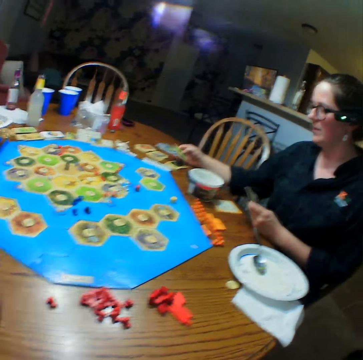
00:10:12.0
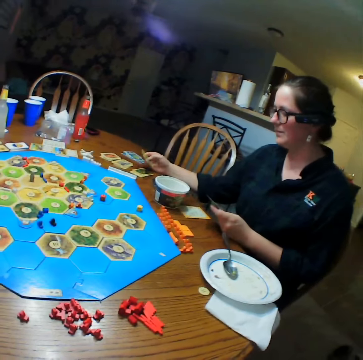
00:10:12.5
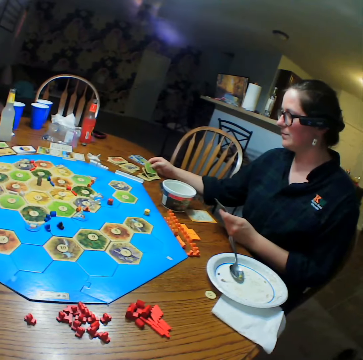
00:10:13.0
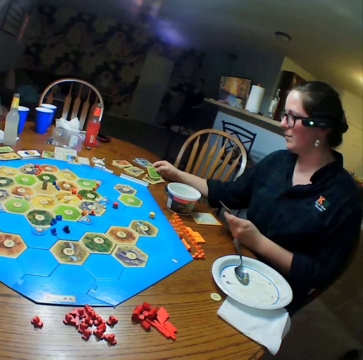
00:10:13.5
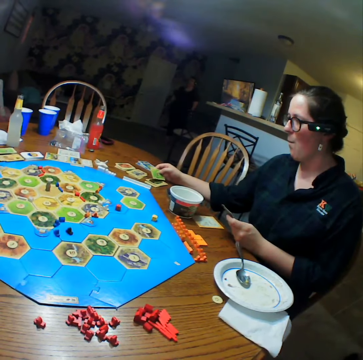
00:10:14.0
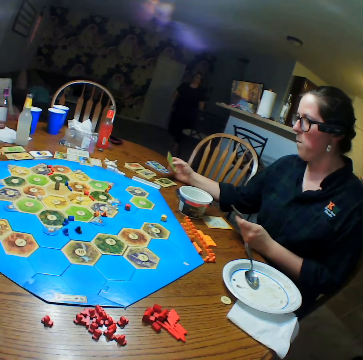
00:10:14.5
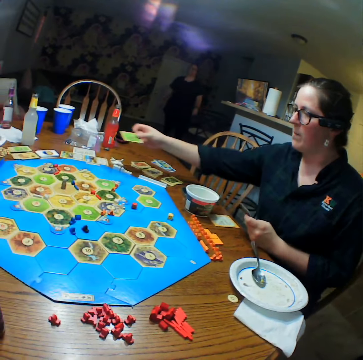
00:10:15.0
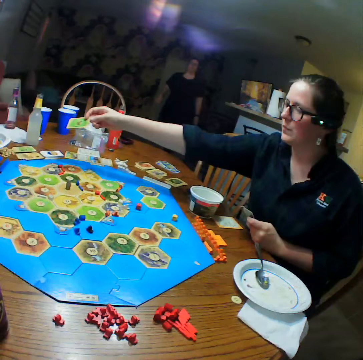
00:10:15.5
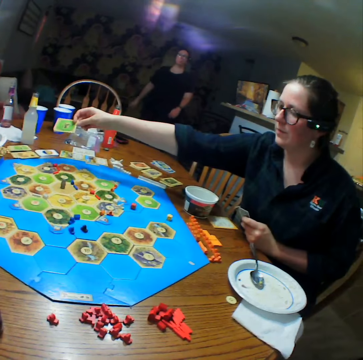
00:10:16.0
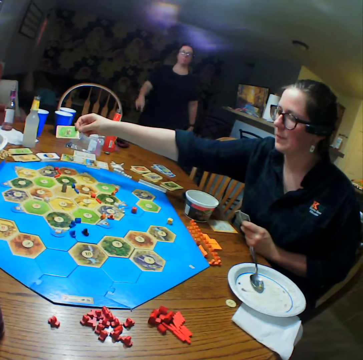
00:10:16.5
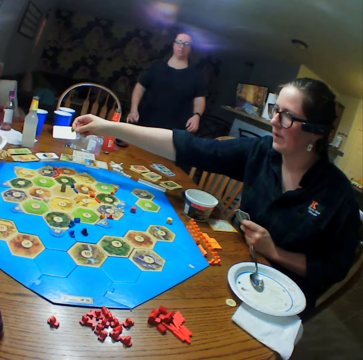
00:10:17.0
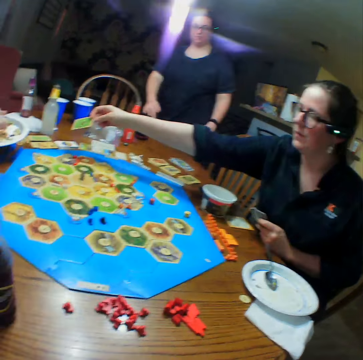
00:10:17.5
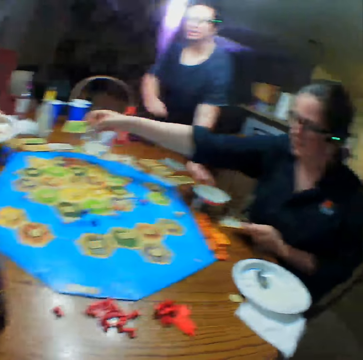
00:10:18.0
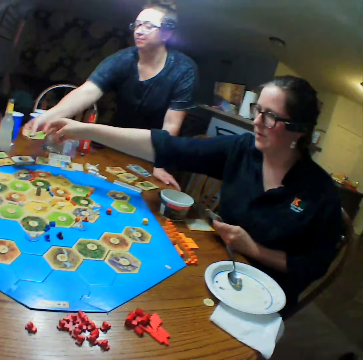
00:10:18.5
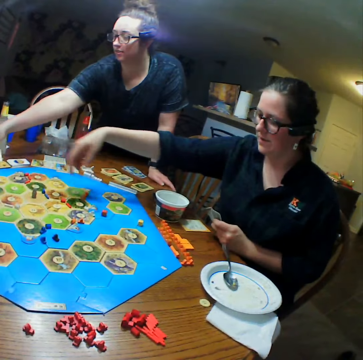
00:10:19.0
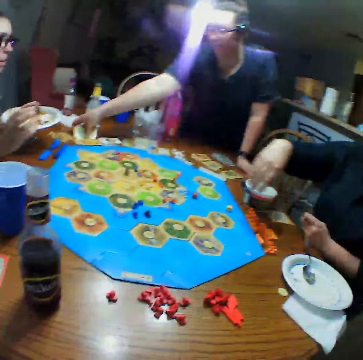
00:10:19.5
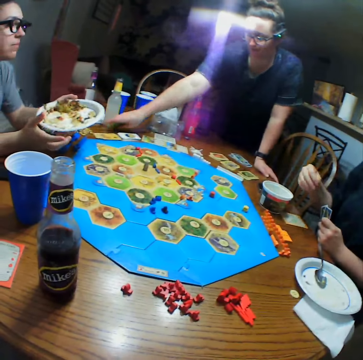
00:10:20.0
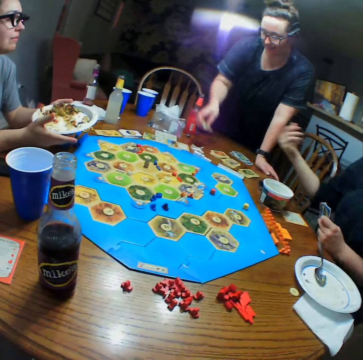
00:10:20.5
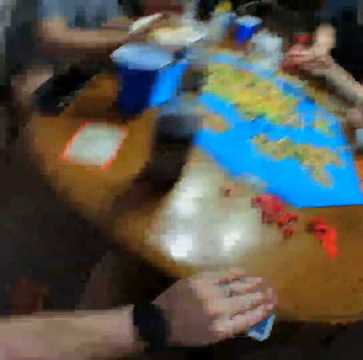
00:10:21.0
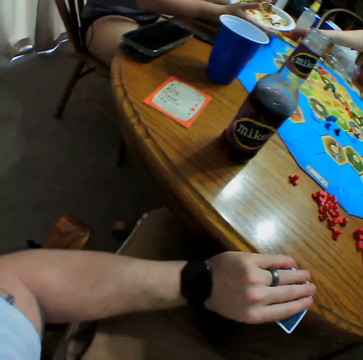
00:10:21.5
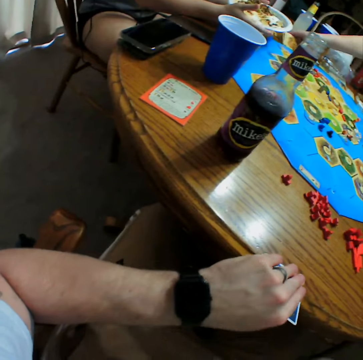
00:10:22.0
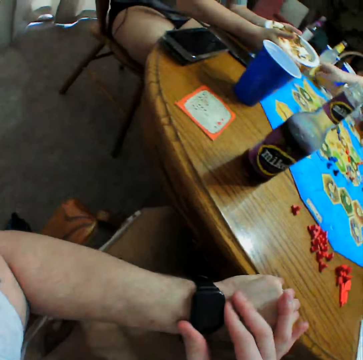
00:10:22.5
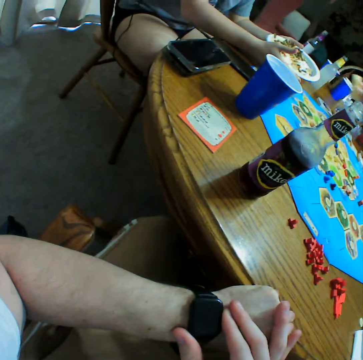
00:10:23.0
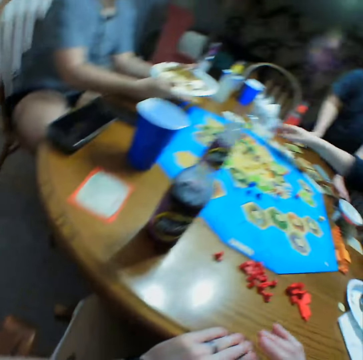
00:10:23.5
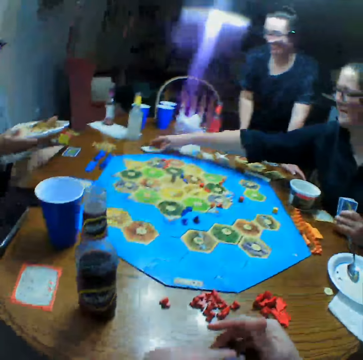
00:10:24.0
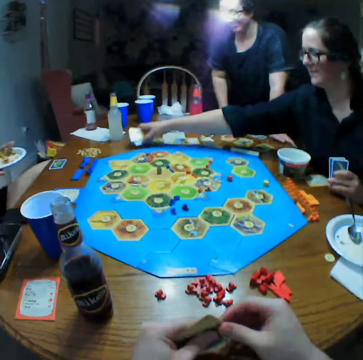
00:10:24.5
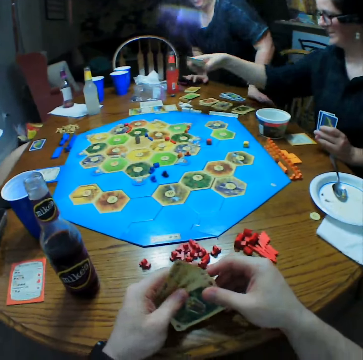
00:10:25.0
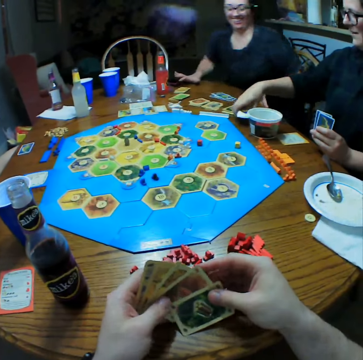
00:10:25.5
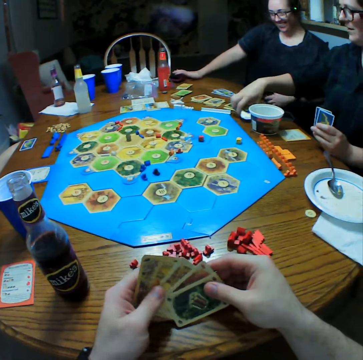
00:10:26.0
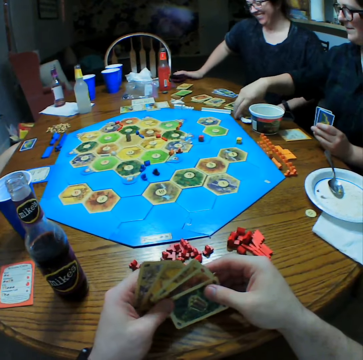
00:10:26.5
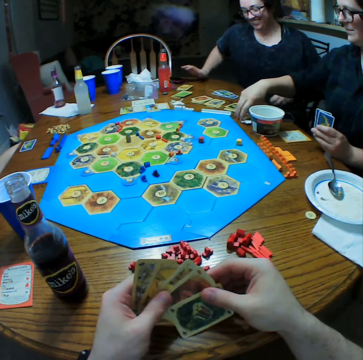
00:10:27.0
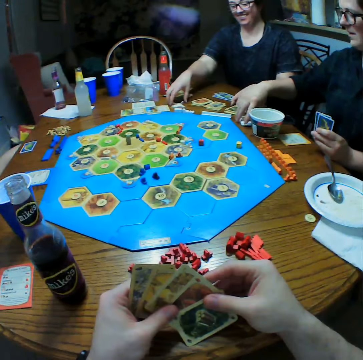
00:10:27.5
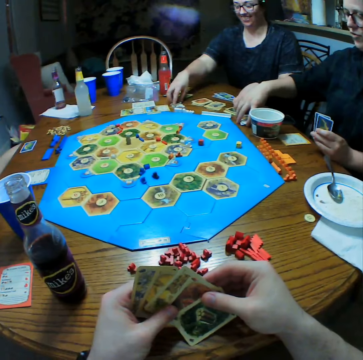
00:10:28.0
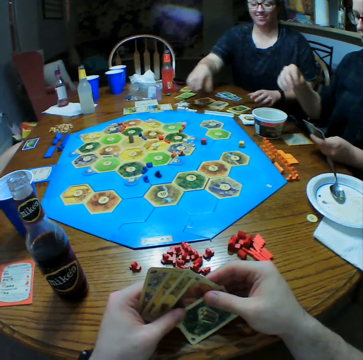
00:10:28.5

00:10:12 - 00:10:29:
A person walks back to the table. Another person stretches the hand. The first person picks a card from a third person. The first person puts cards on the table. The camera wearer looks at the watch. The second person holds a plate. The camera wearer takes a card on the table. They put the card on the table. The third person puts a card on the table. The first person picks cards.

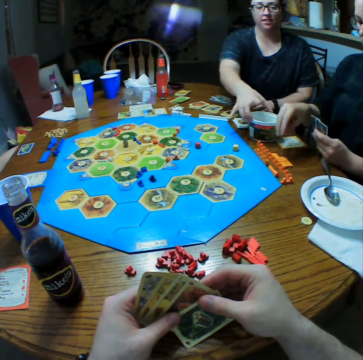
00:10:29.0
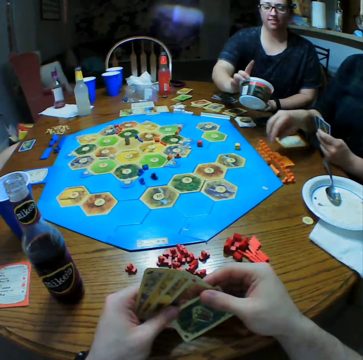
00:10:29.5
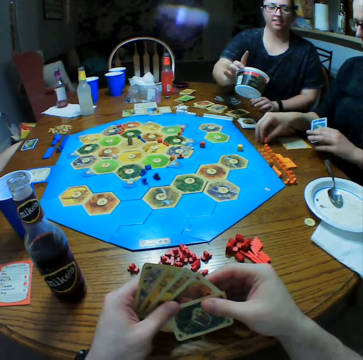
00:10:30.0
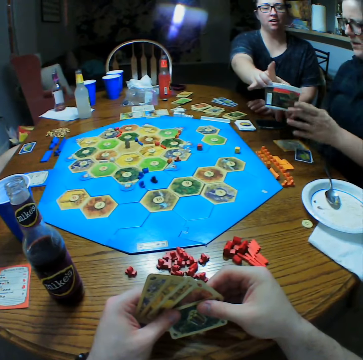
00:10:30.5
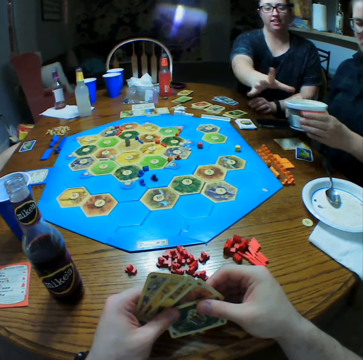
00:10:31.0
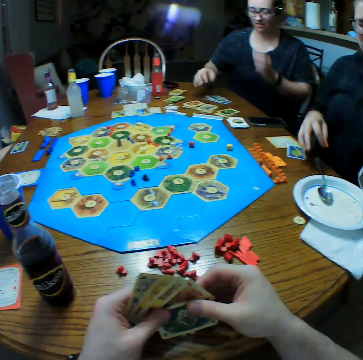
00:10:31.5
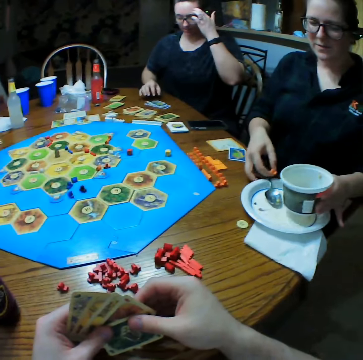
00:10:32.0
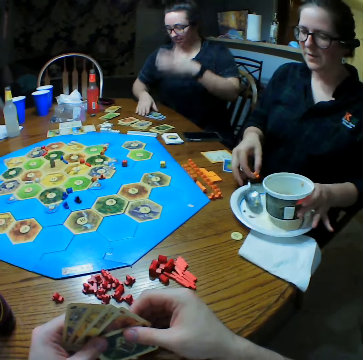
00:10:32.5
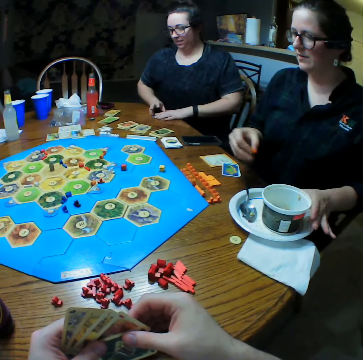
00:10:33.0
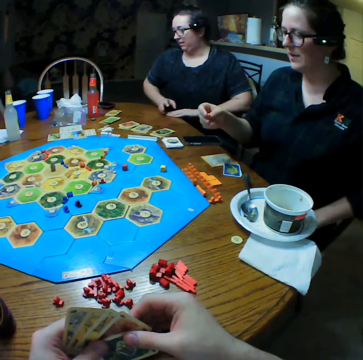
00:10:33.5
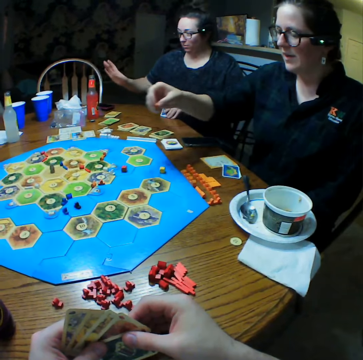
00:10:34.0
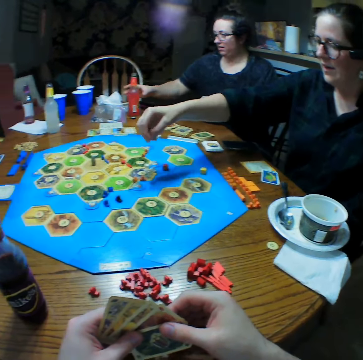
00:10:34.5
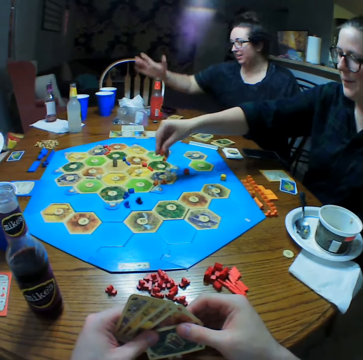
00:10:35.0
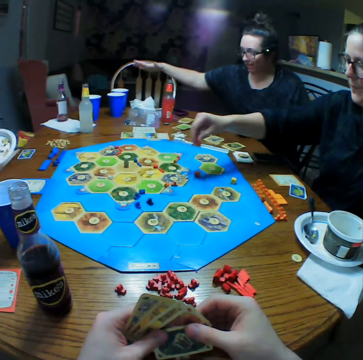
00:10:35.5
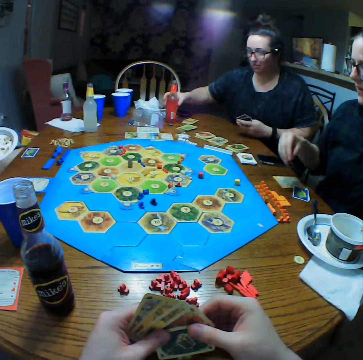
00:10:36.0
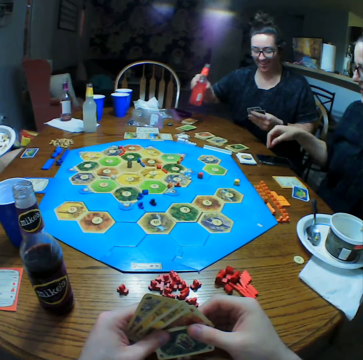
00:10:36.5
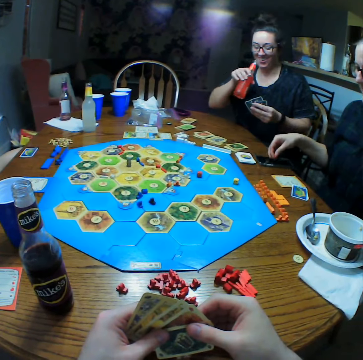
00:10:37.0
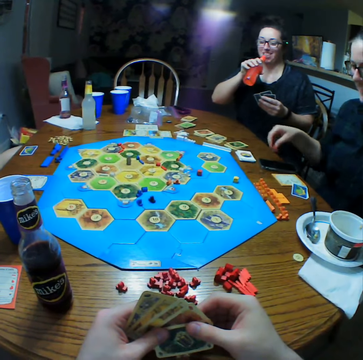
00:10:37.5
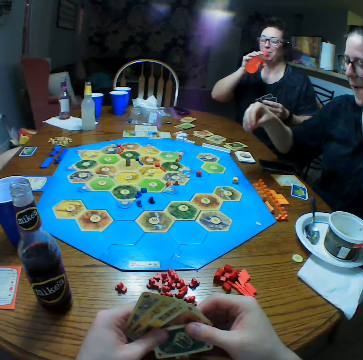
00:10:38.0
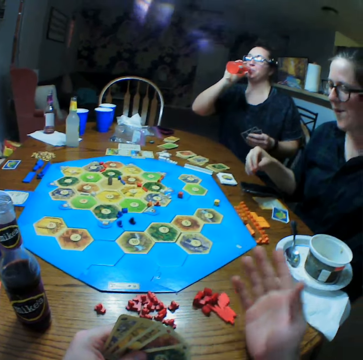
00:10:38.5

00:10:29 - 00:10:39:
A person holds a container. The person picks the container. Another person holds a container. The other person moves the plate and holds the die. The first person holds a bottle. The camera wearer moves something on the board game. The first person takes a drink.

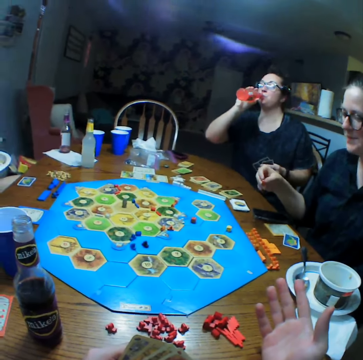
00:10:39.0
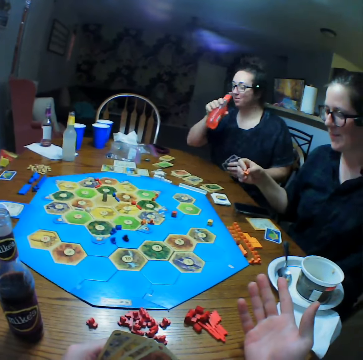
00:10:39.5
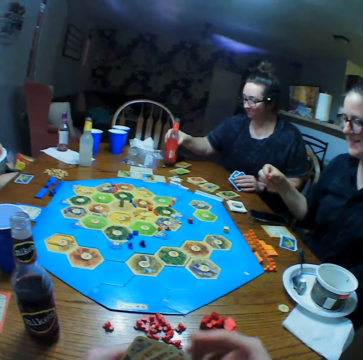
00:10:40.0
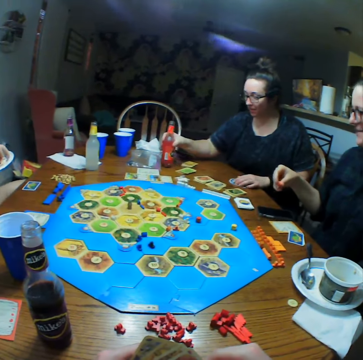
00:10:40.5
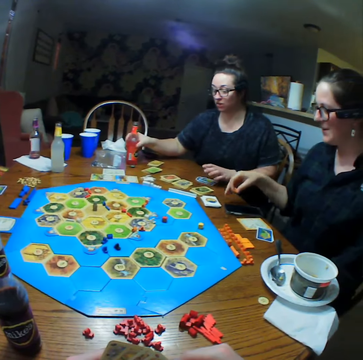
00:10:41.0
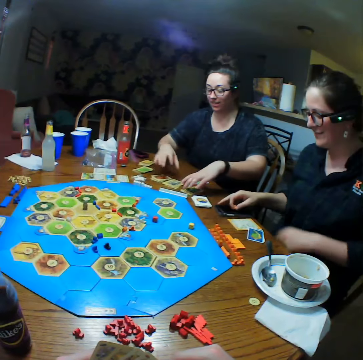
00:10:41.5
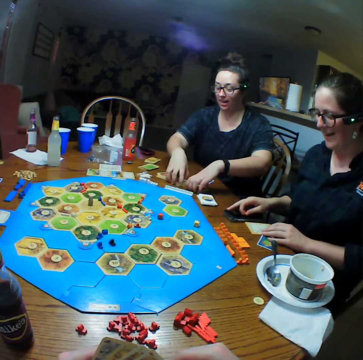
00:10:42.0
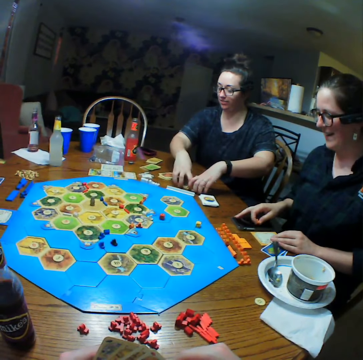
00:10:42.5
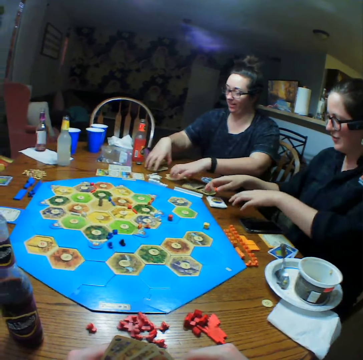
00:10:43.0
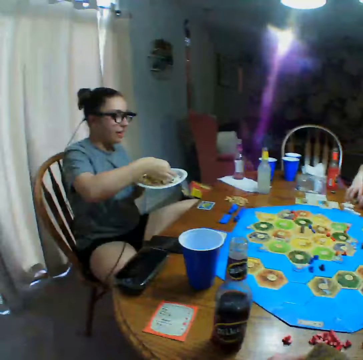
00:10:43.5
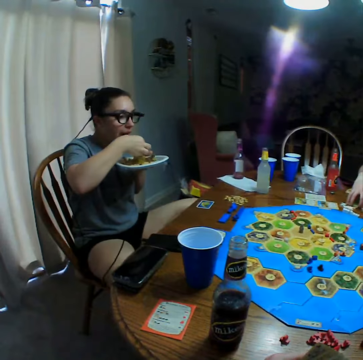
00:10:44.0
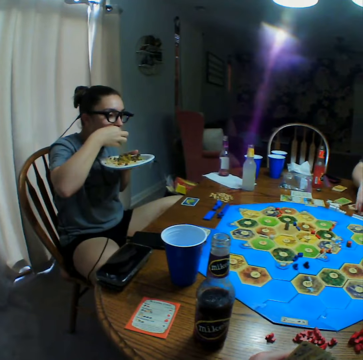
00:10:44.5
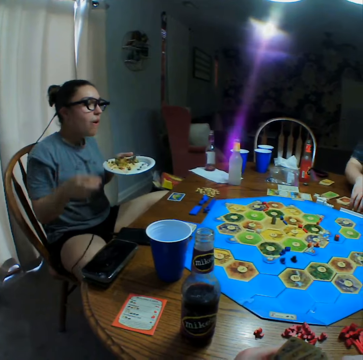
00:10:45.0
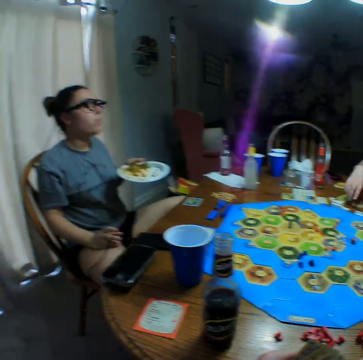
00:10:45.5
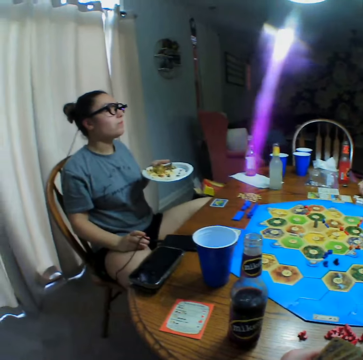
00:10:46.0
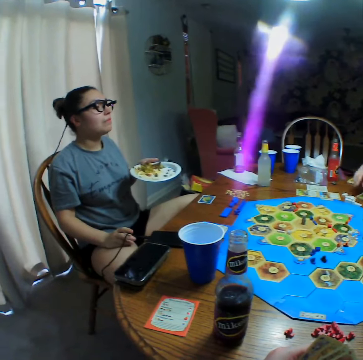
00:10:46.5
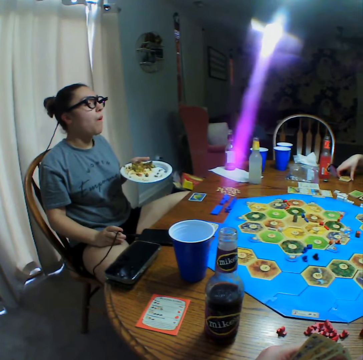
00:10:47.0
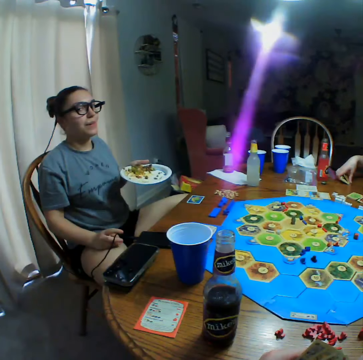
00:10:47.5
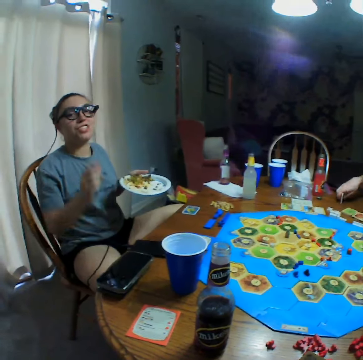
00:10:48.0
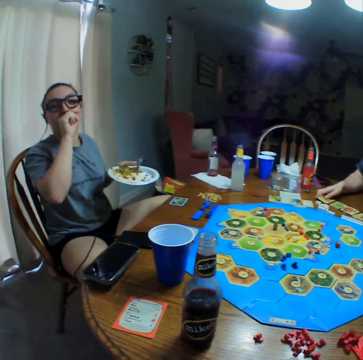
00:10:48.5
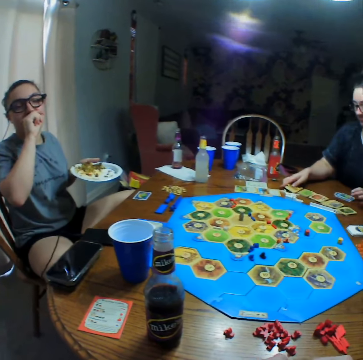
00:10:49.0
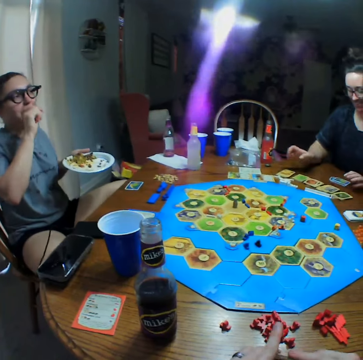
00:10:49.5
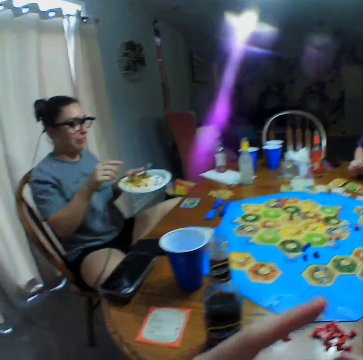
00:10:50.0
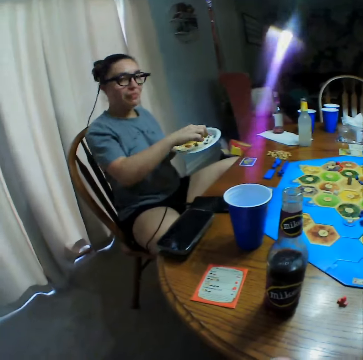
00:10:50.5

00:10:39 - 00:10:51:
The camera wearer stretches the hand. A person puts cards on the table and puts the bottle on the table. The person moves the card on the table, picks cards, eats food and picks cards. Another person interacts with a third person.
